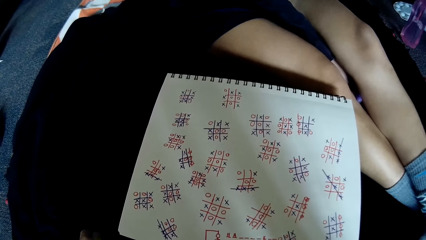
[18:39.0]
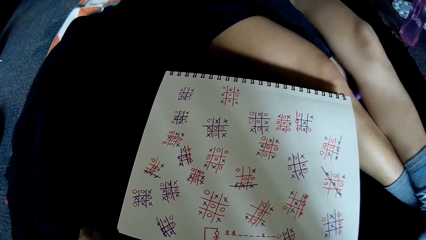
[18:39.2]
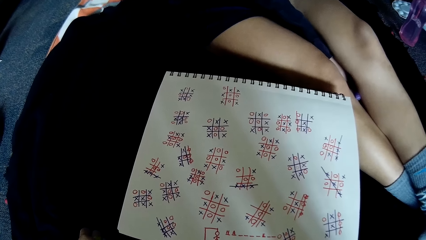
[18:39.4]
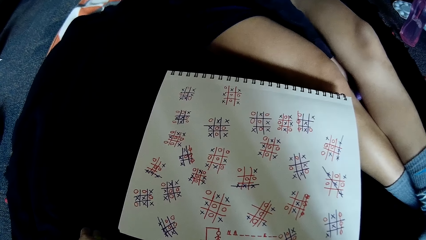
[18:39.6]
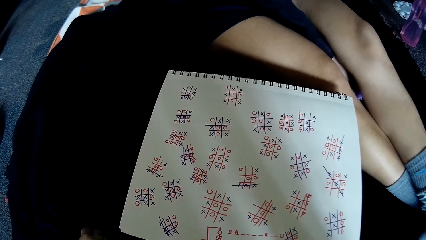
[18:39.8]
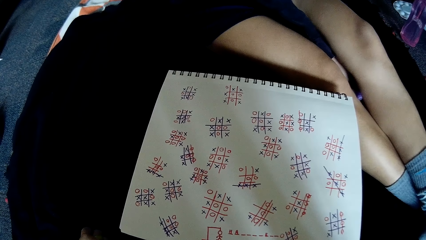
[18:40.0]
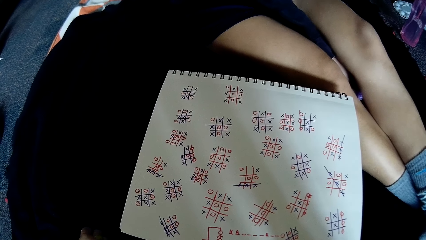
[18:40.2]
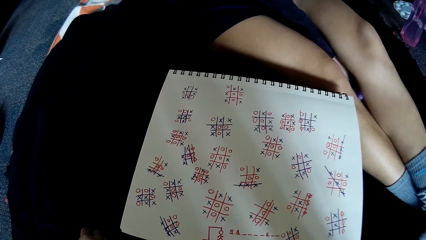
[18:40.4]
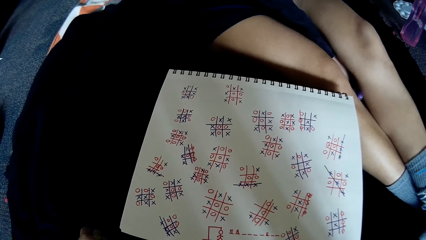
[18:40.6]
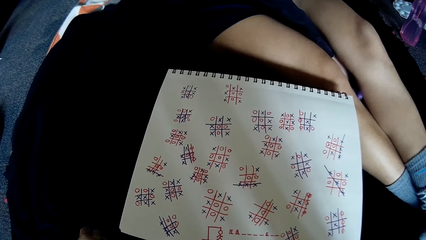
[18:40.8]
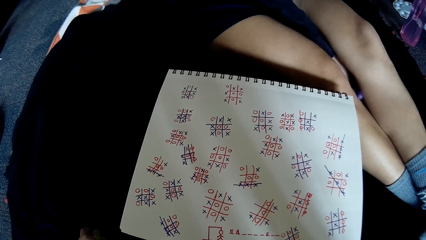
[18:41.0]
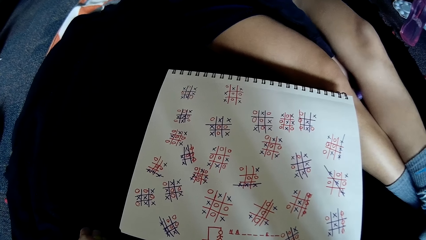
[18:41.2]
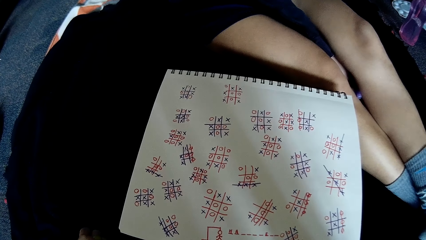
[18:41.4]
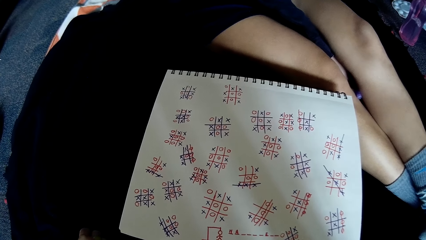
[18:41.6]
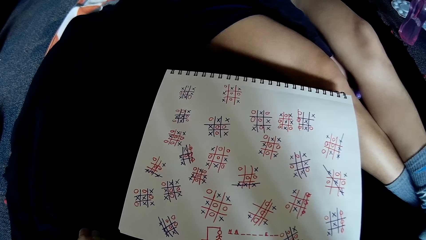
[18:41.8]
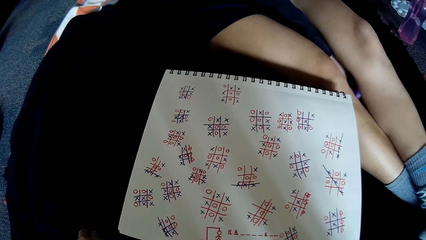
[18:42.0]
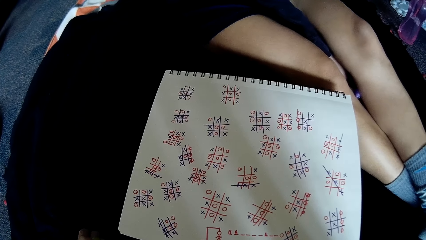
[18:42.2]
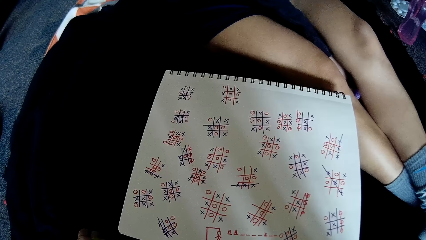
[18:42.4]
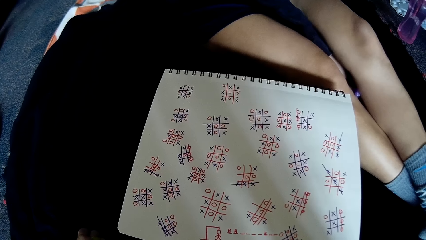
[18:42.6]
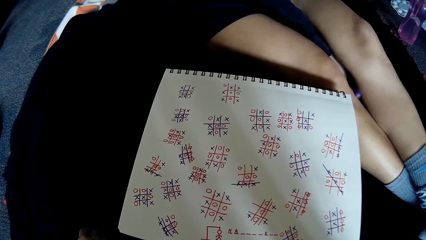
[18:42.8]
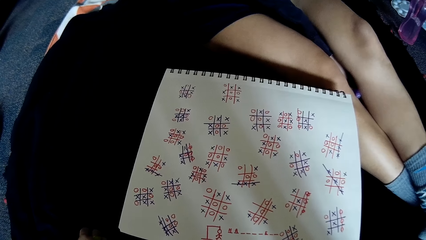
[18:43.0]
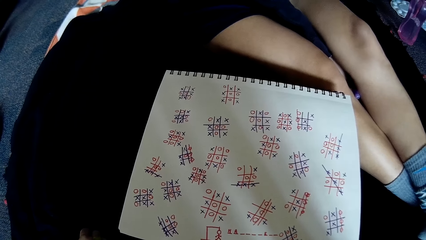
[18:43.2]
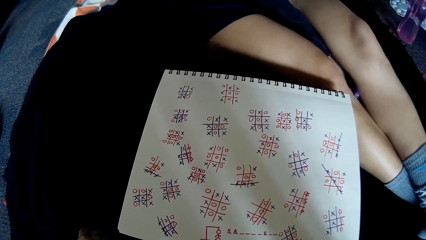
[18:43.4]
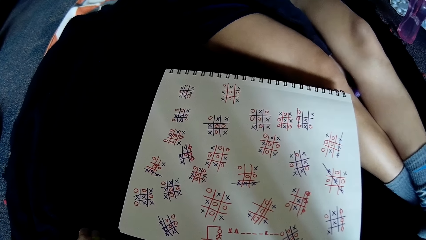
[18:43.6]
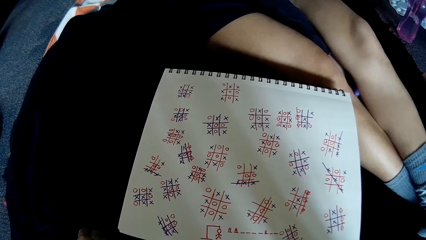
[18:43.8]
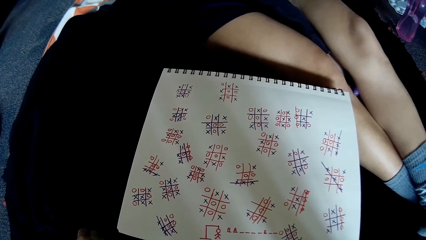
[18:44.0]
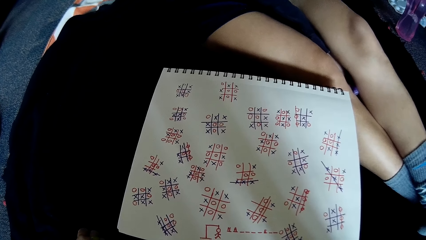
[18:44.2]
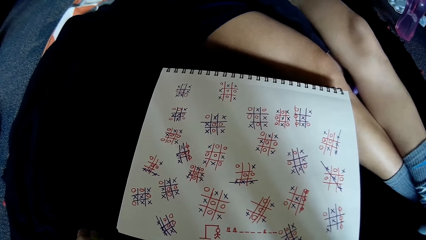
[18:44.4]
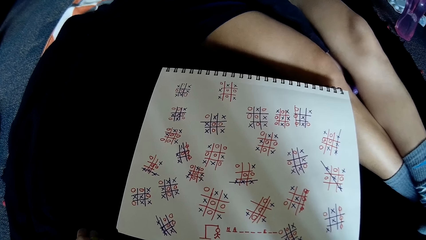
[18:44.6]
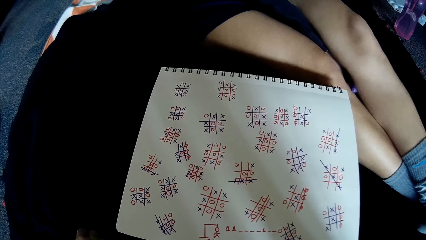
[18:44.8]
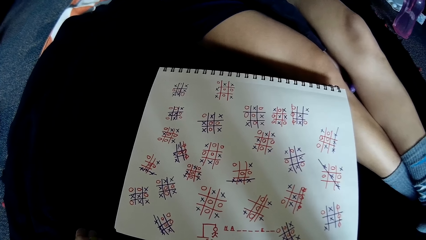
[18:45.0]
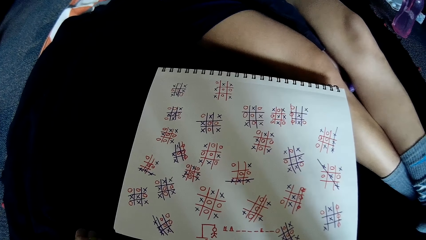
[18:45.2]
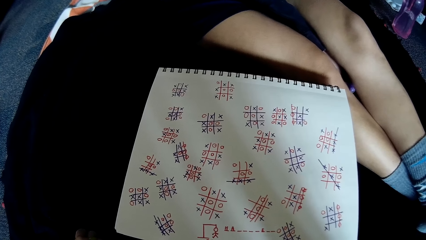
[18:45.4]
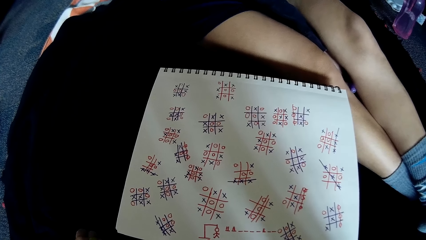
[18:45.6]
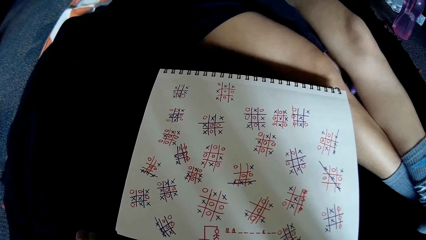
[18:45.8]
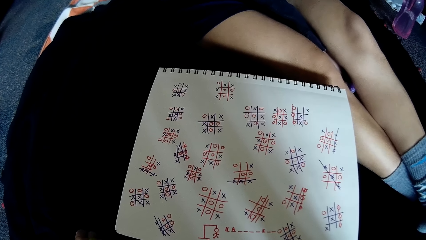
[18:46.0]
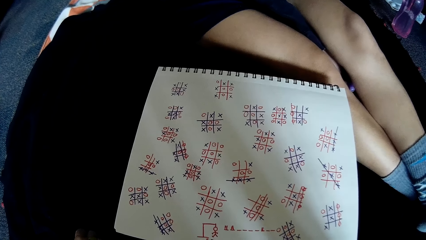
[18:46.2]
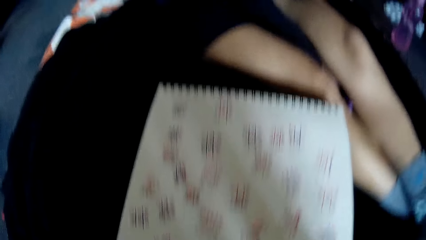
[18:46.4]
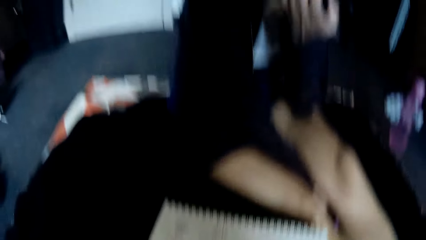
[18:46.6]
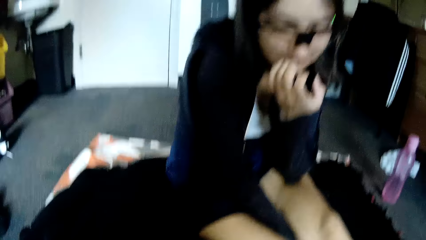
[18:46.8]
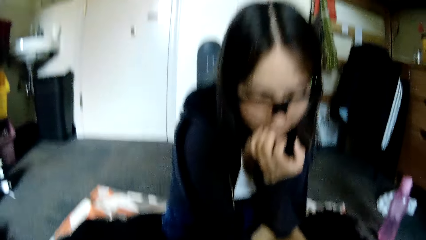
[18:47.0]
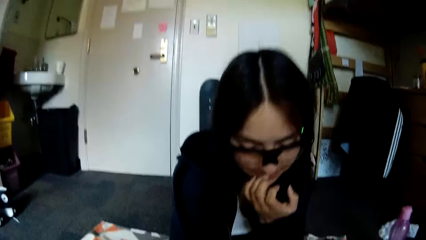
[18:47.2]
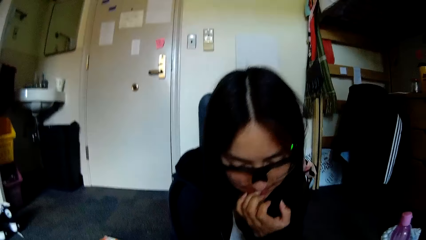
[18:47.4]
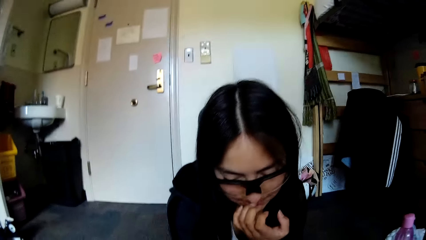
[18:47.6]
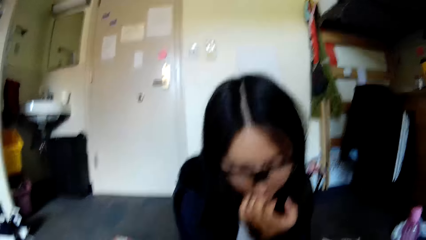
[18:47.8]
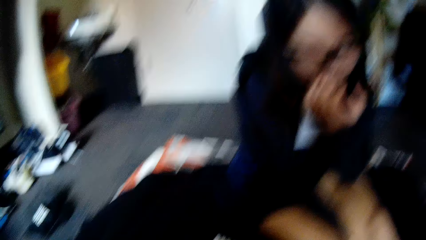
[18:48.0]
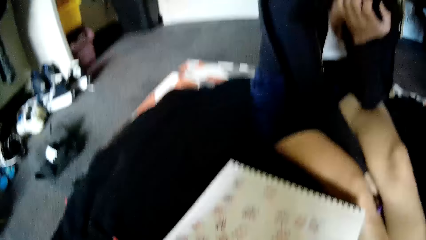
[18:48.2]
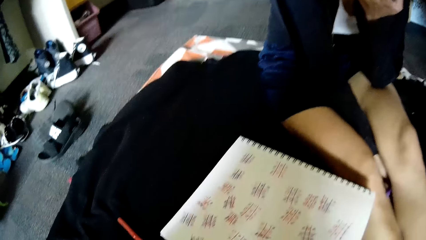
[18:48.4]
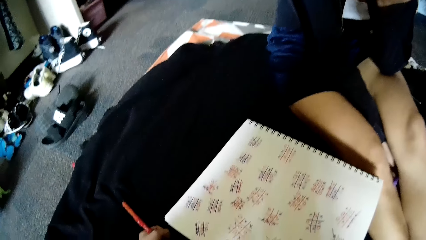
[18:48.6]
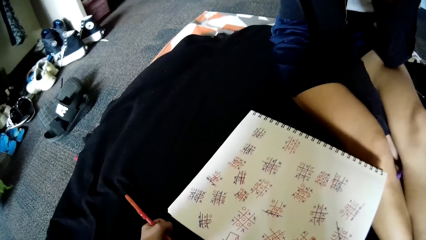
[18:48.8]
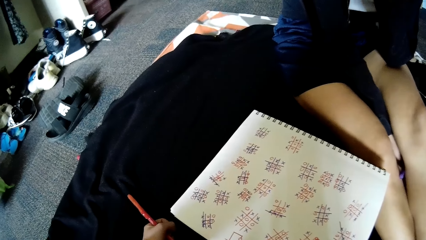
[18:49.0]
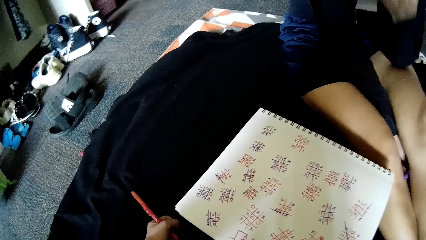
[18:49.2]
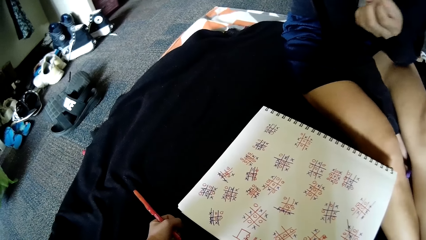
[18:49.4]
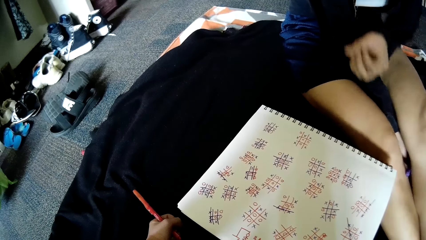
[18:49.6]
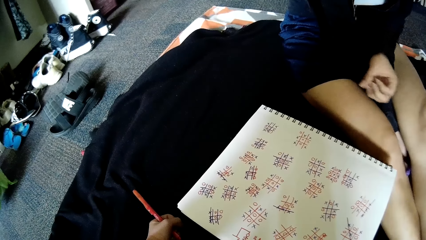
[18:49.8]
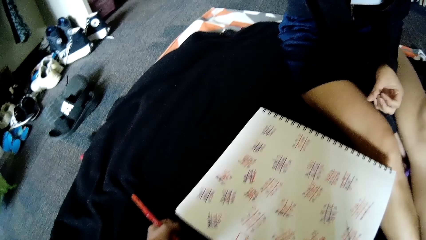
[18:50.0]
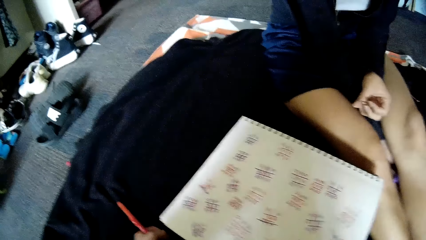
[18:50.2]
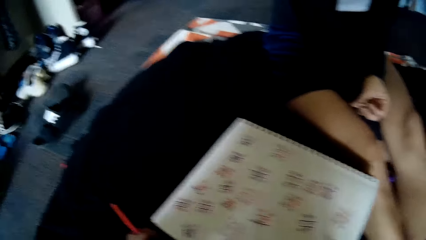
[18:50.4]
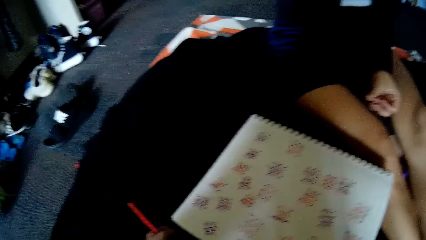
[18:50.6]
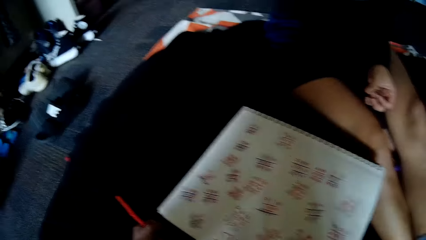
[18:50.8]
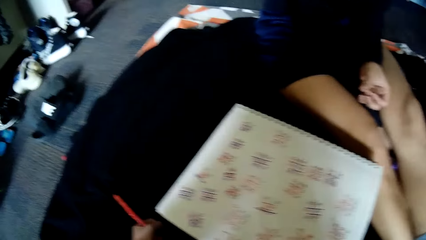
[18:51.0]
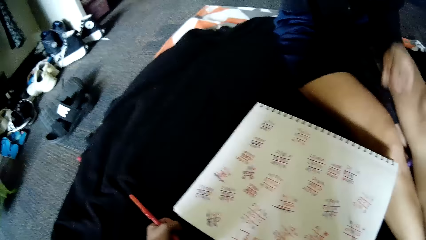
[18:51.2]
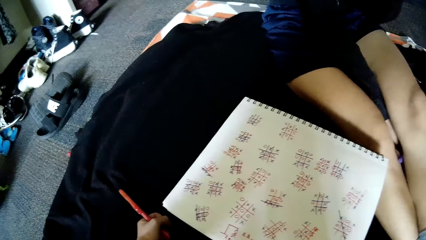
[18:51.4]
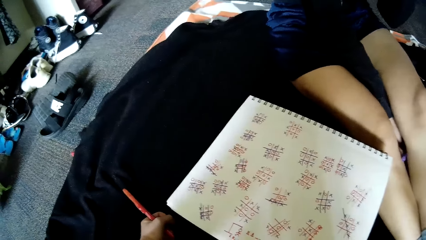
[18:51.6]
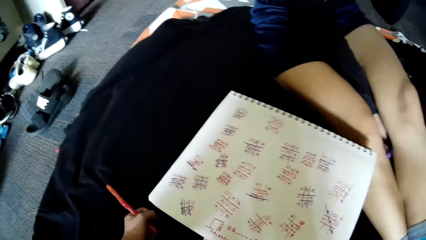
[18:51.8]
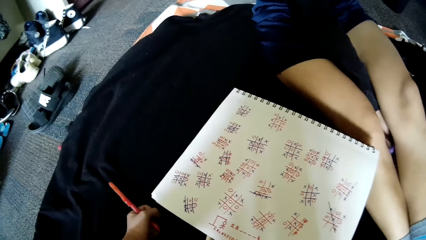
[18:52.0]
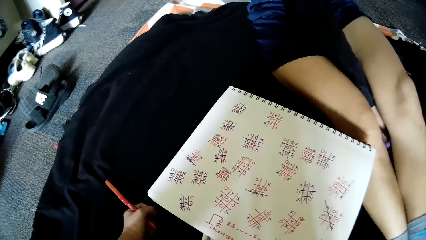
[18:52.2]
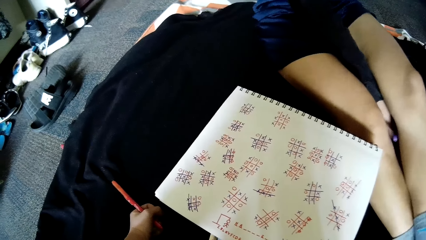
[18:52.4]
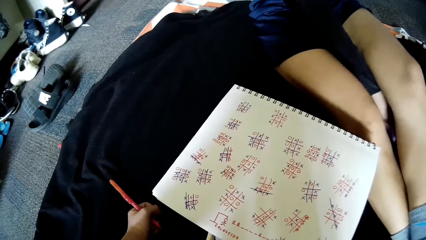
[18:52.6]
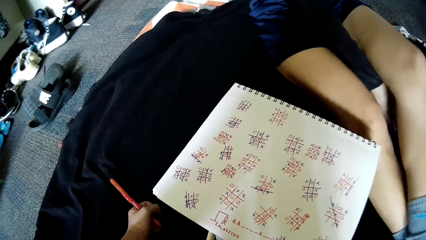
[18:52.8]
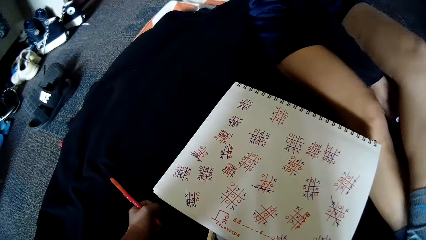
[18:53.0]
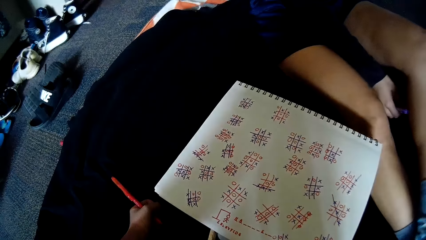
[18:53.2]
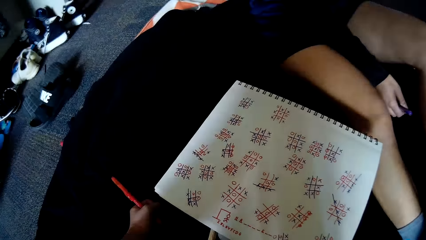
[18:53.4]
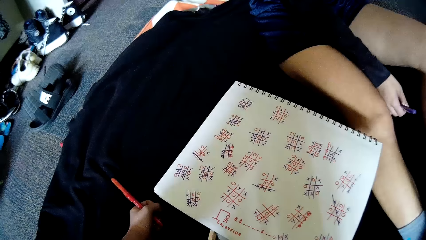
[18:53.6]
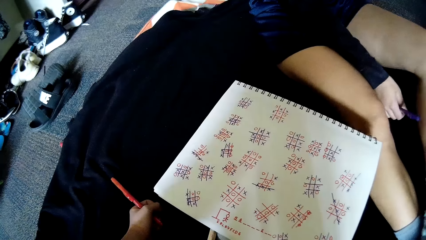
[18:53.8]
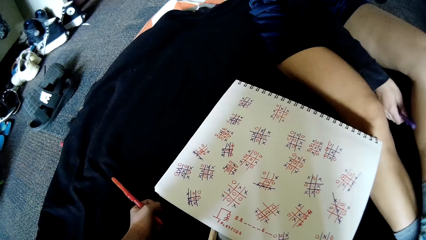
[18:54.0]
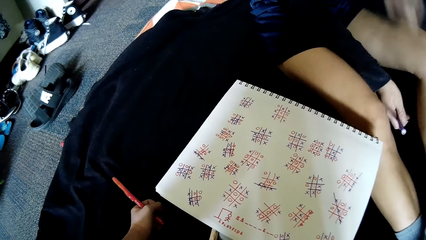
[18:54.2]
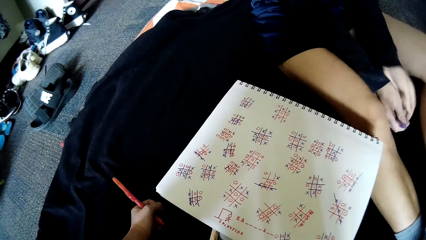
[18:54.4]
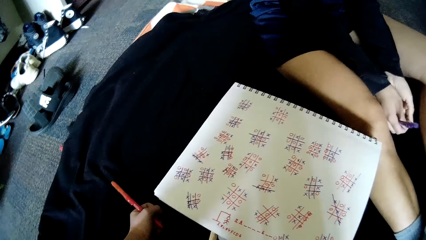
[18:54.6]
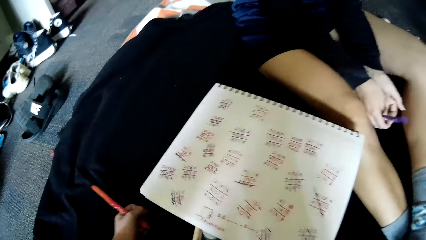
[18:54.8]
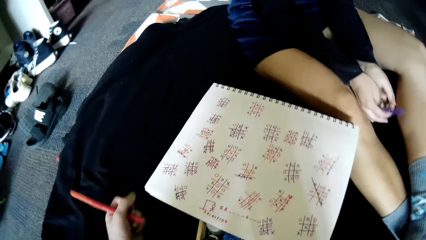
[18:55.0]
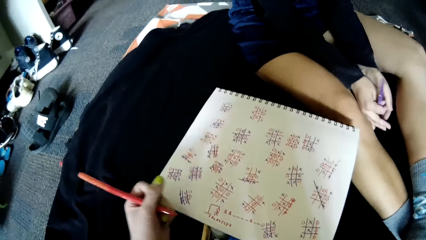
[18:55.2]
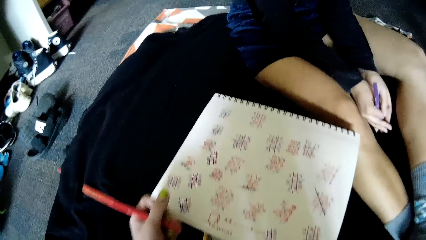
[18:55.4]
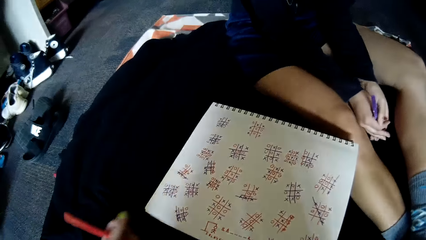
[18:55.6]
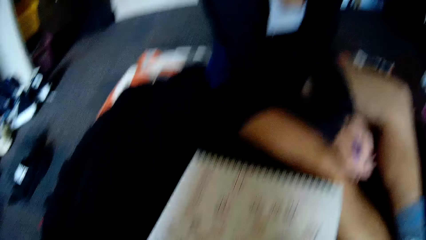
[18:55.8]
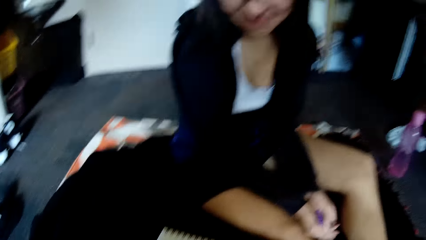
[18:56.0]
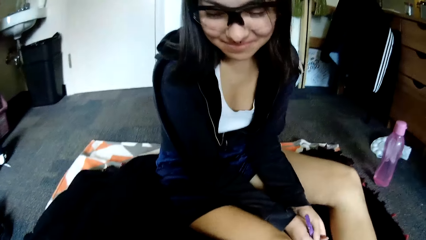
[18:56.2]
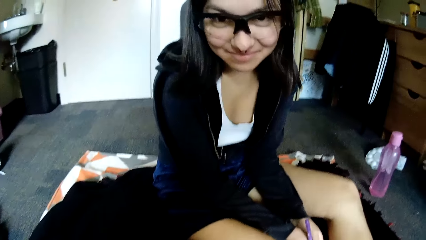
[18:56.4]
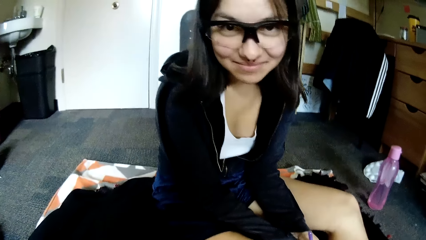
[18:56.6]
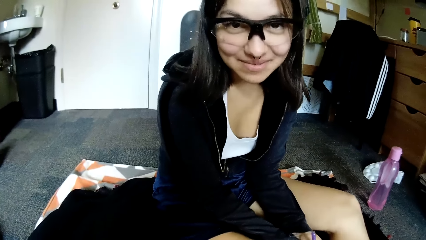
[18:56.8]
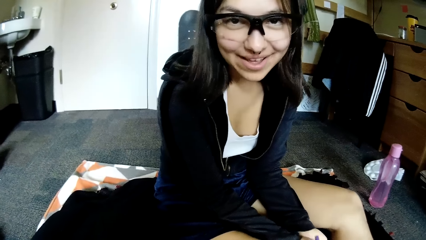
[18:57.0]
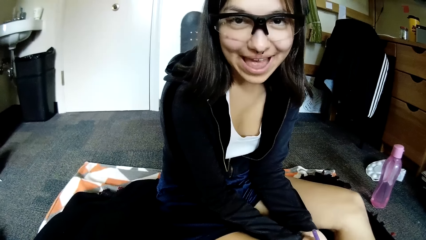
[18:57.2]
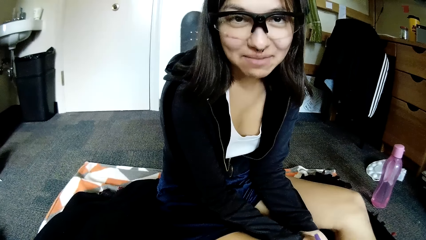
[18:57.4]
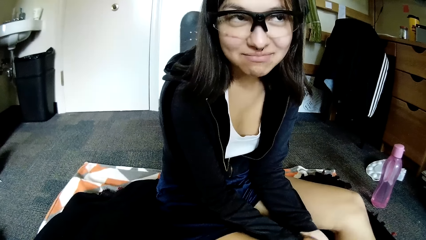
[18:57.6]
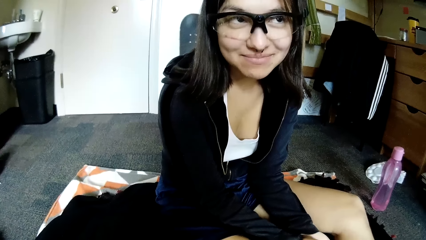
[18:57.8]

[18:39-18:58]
The camera wearer holds the pen in her hand. She talks to a woman. She rests her hand on the table. The woman speaks to the camera wearer. The camera wearer lifts her hand. She talks with the woman.
